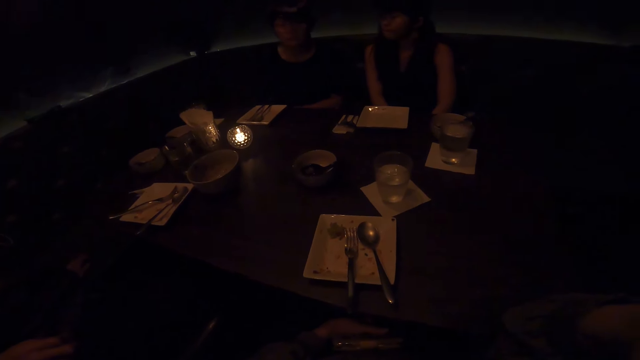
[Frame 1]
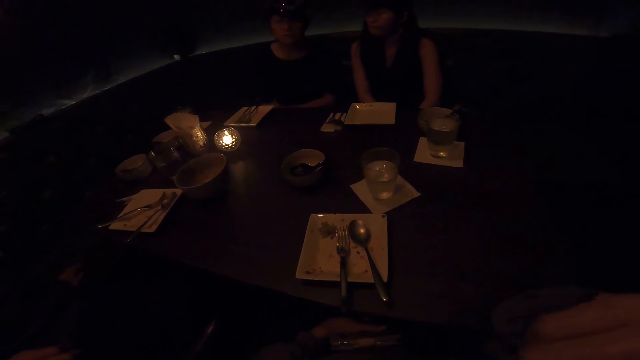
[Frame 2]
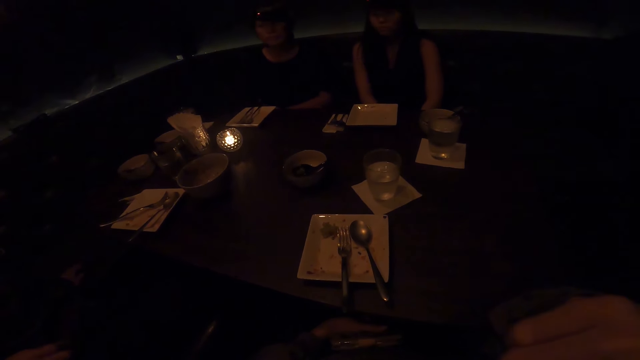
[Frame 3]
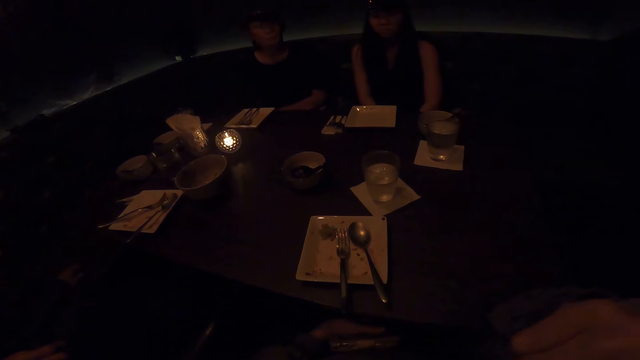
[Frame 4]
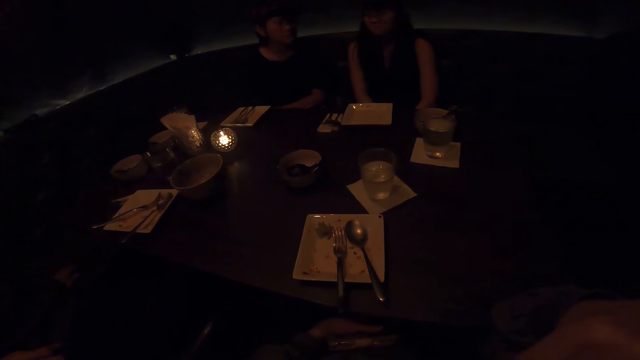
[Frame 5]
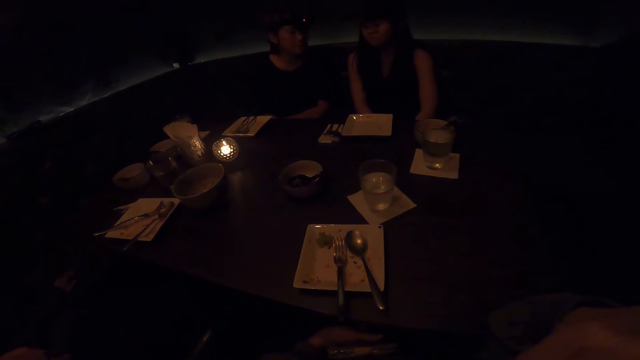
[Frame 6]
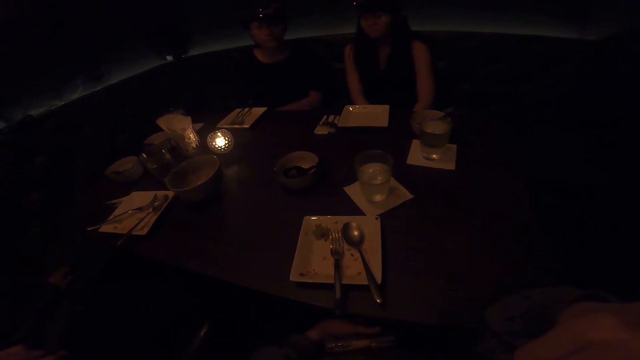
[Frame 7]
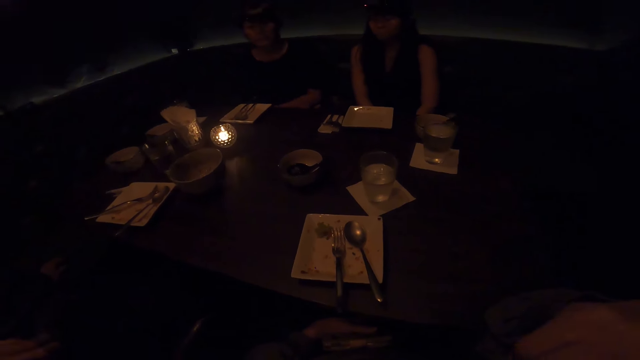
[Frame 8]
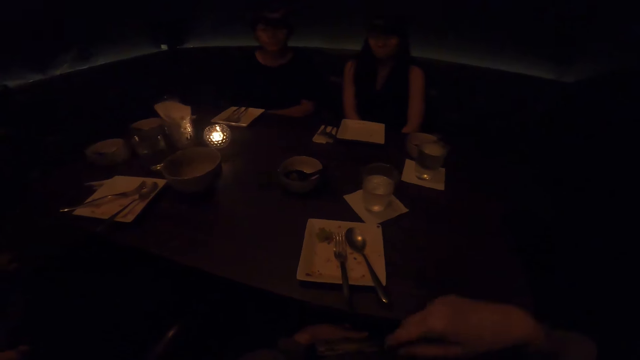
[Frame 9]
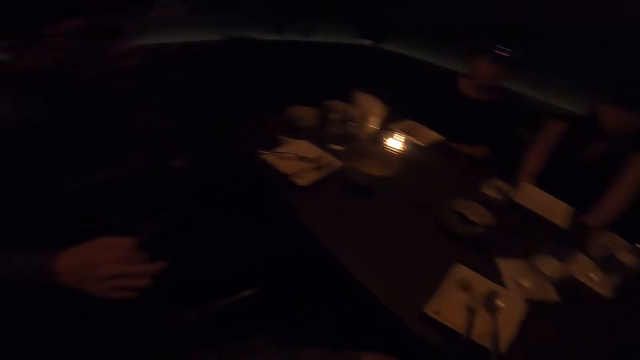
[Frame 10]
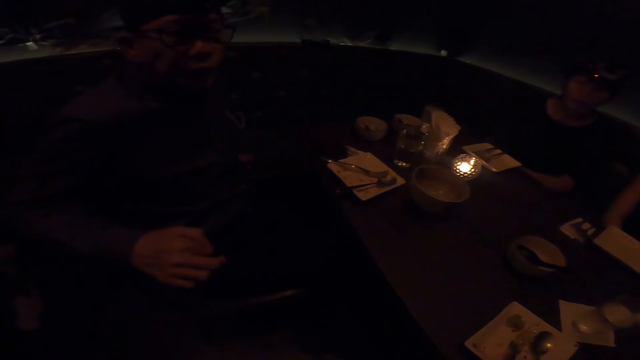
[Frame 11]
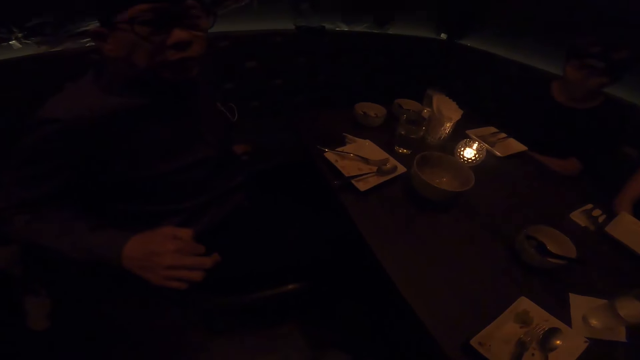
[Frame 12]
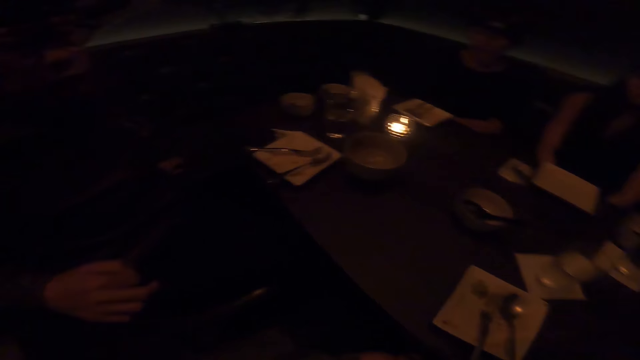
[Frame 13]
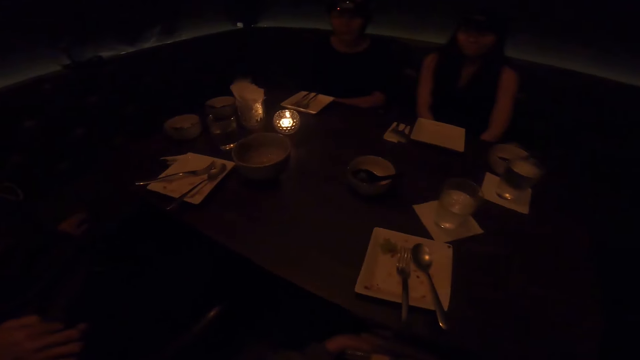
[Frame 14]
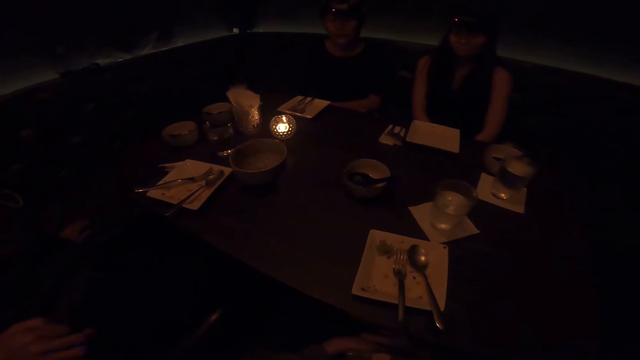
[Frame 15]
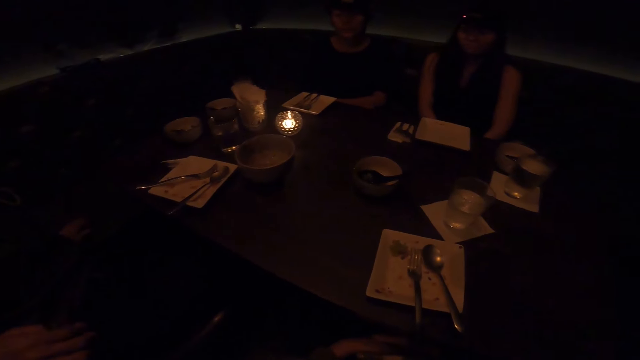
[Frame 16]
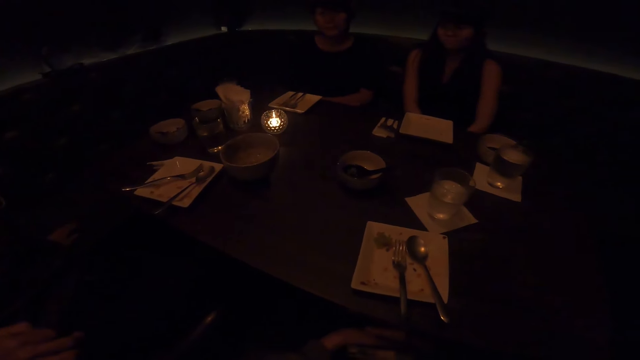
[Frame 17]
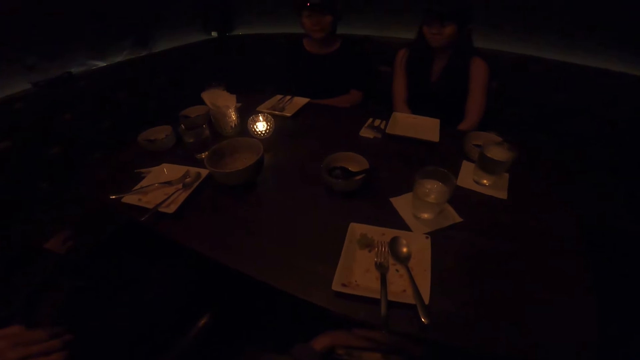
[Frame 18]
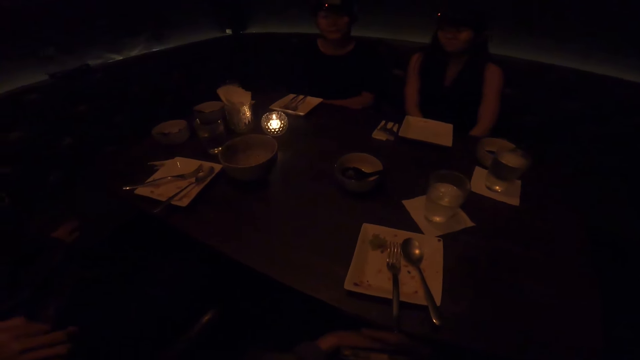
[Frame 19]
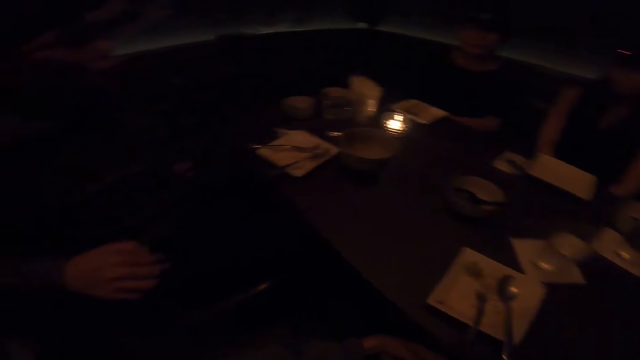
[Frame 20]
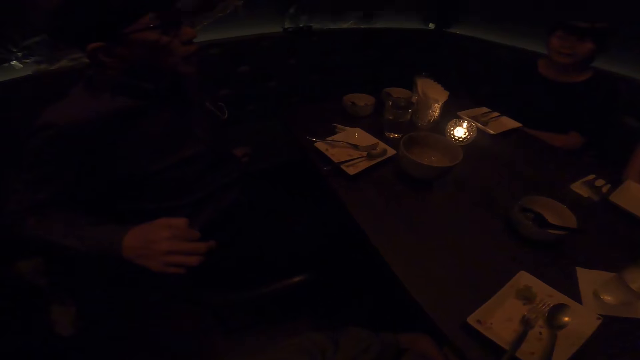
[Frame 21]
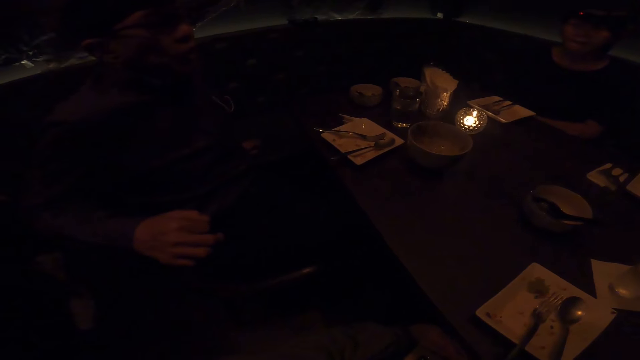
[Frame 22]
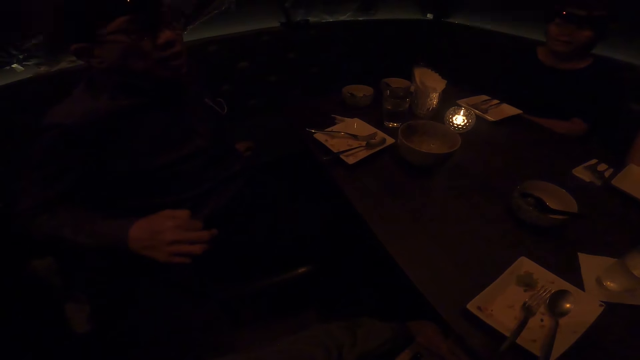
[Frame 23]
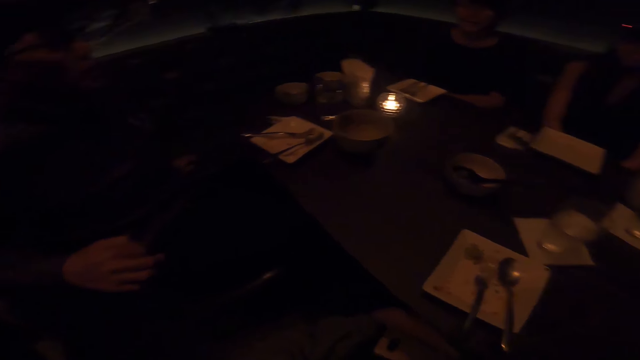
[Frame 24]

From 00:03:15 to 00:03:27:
A person swings. The camera wearer looks around.

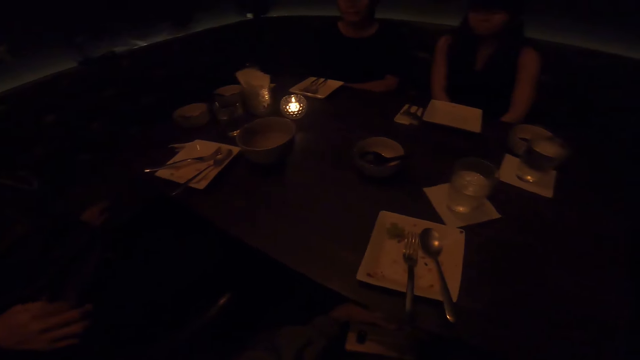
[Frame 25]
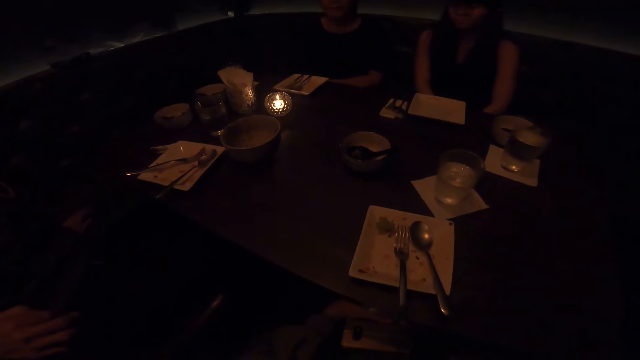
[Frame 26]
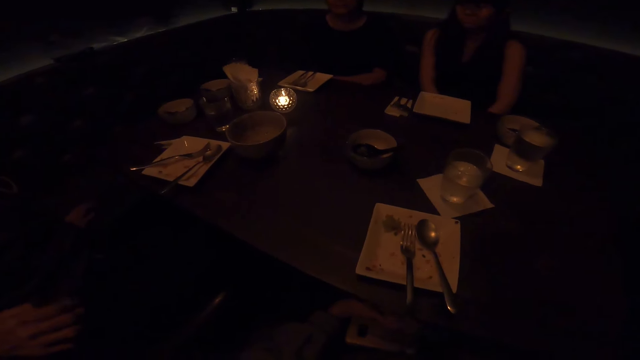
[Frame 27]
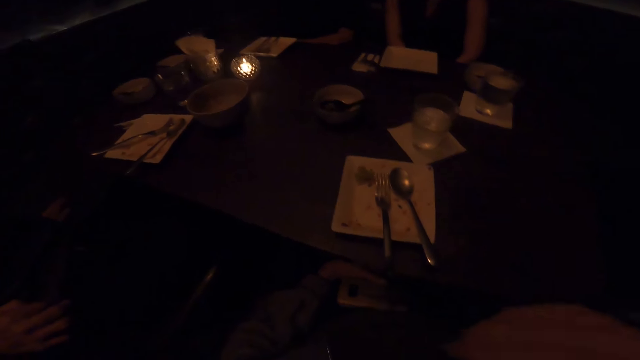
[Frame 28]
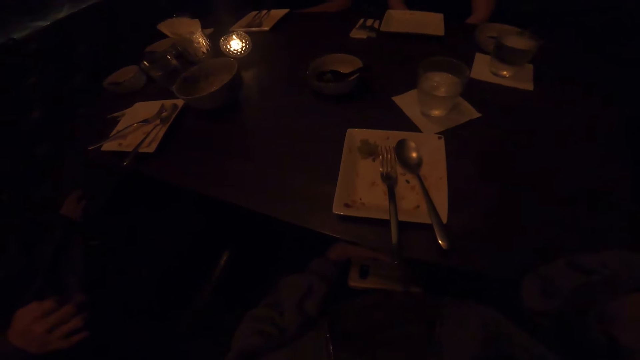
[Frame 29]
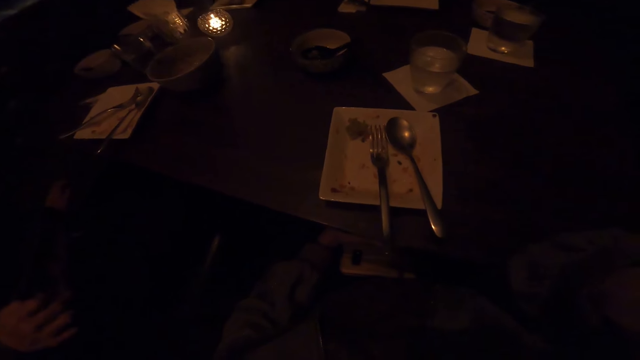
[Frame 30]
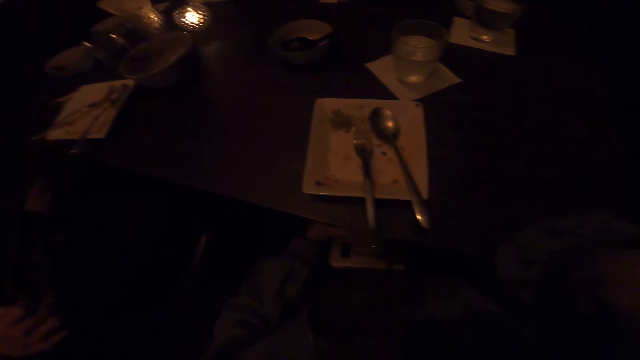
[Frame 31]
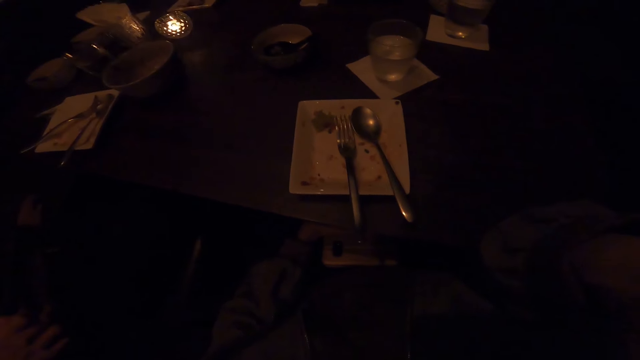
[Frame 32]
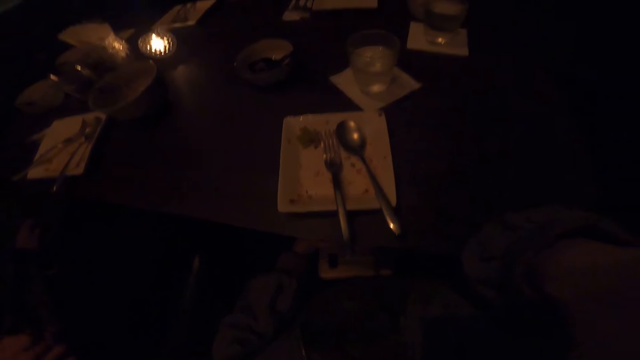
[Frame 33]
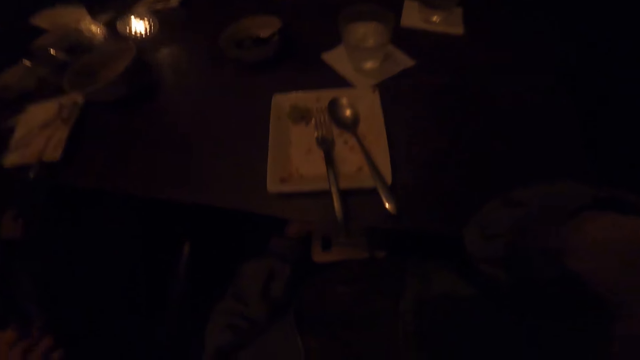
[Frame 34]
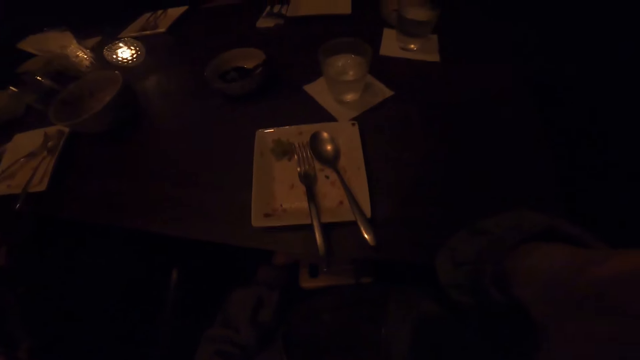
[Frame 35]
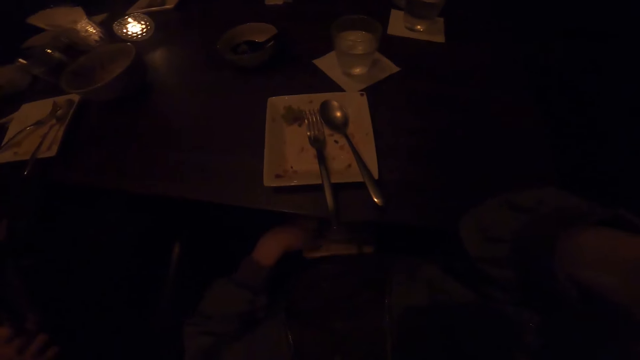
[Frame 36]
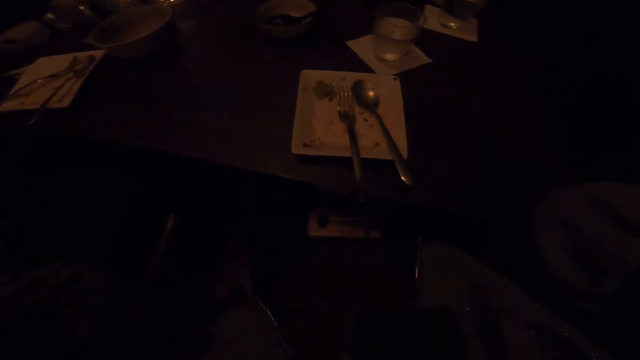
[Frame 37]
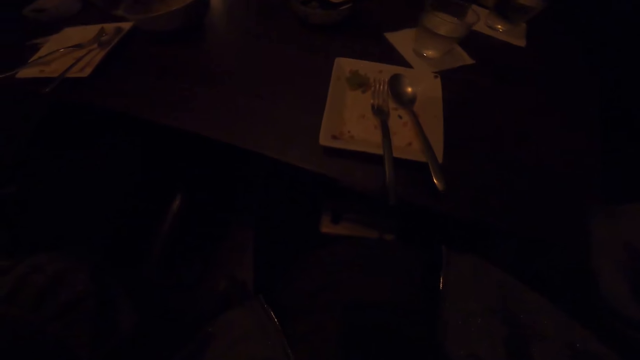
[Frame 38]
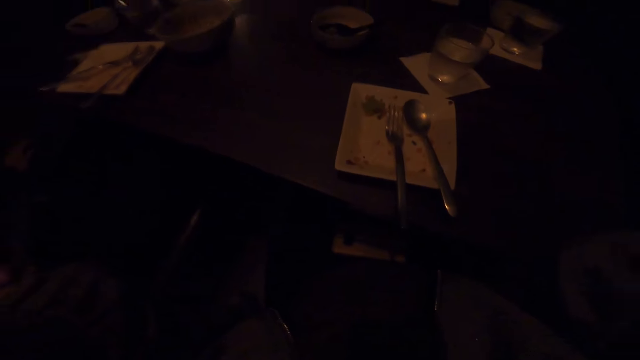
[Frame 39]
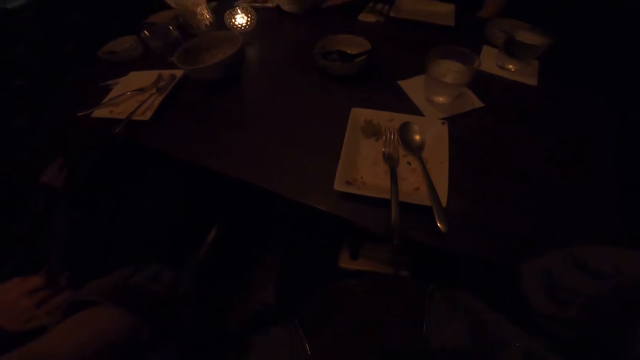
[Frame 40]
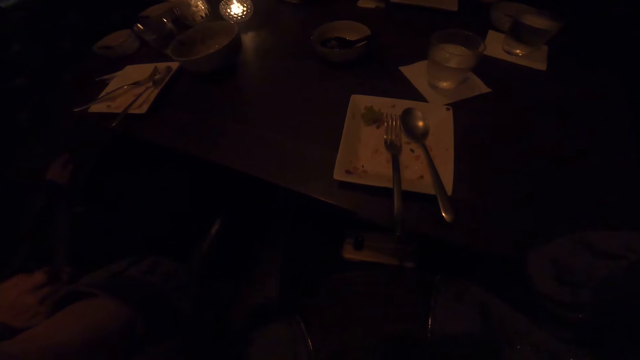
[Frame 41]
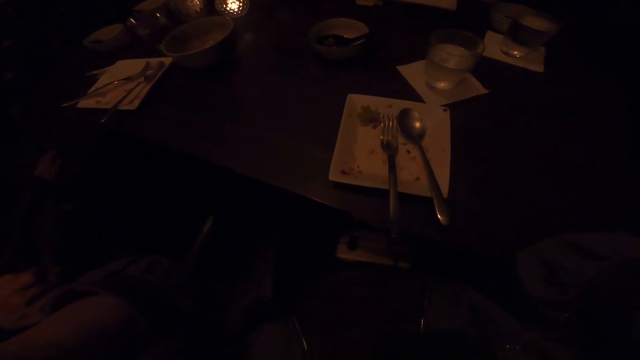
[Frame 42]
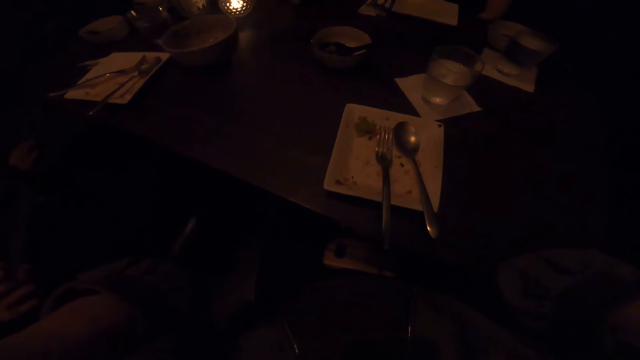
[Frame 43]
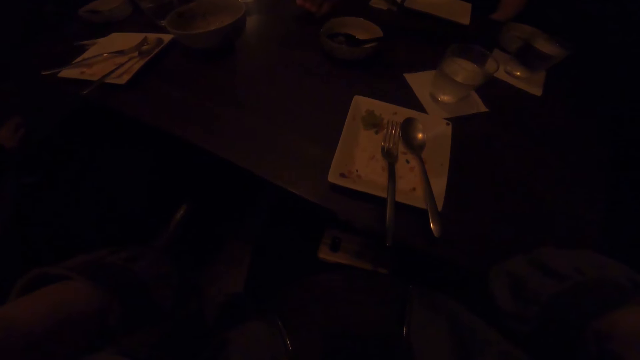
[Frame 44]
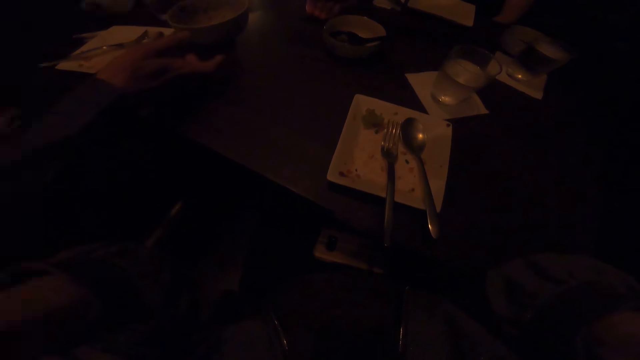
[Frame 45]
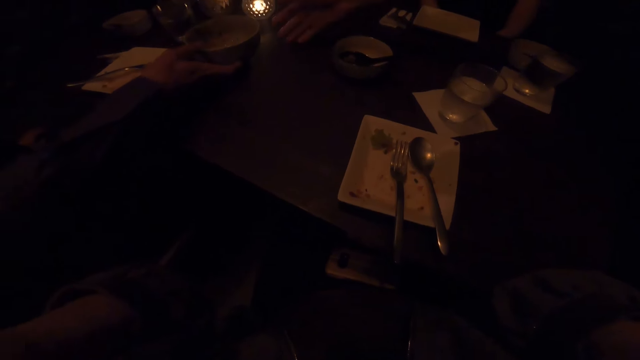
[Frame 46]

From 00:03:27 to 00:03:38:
The camera wearer adjusts the camera on the head. A person touches a bowl on the table.
